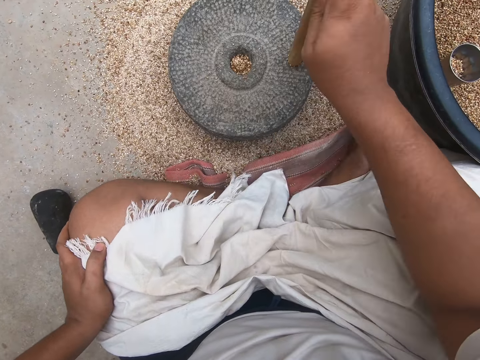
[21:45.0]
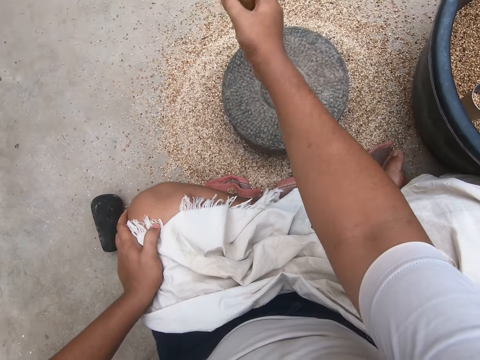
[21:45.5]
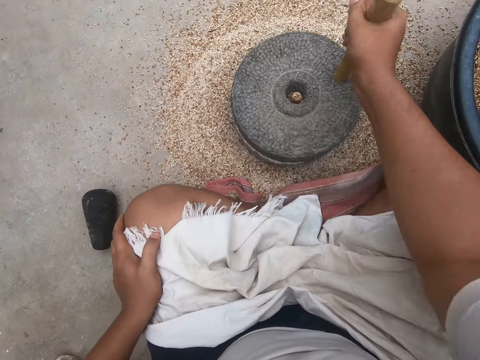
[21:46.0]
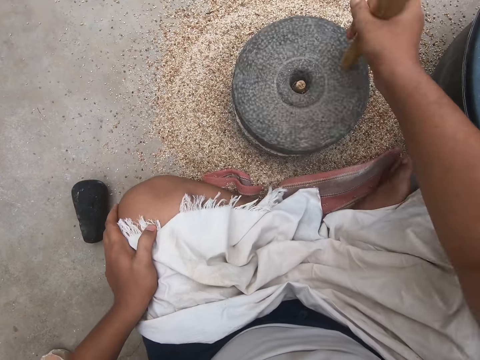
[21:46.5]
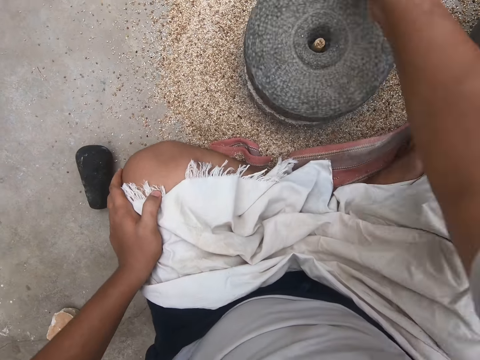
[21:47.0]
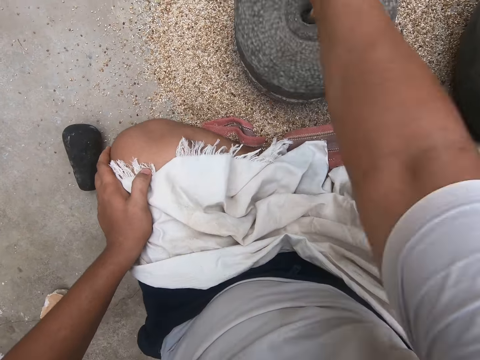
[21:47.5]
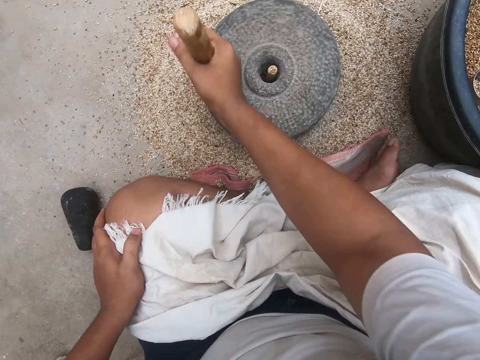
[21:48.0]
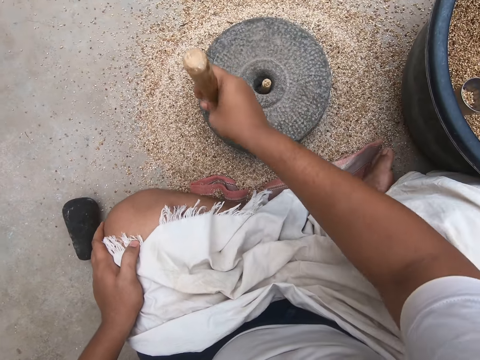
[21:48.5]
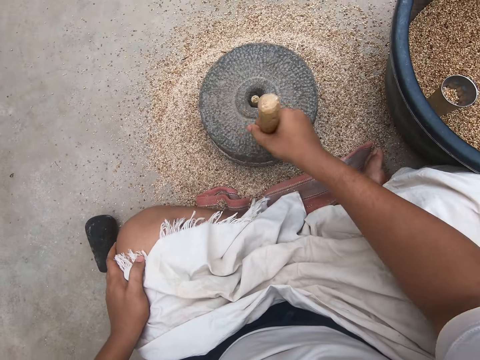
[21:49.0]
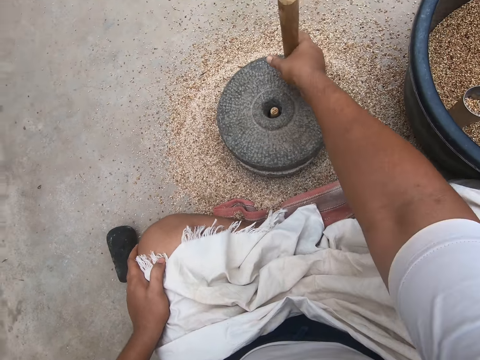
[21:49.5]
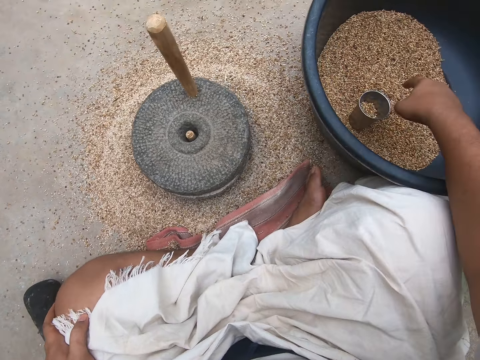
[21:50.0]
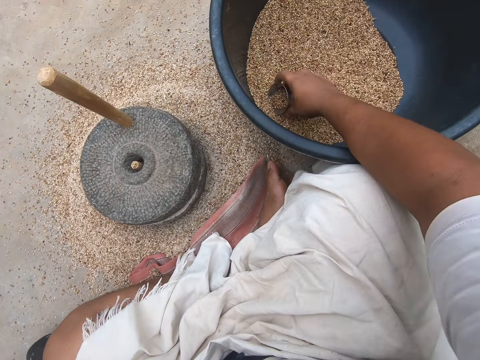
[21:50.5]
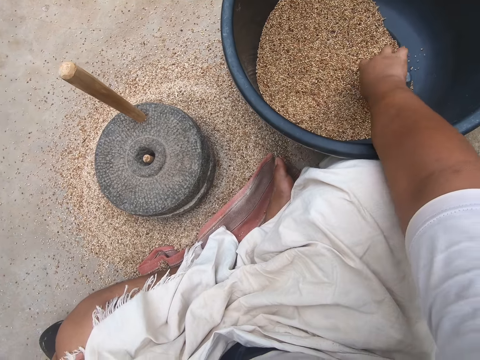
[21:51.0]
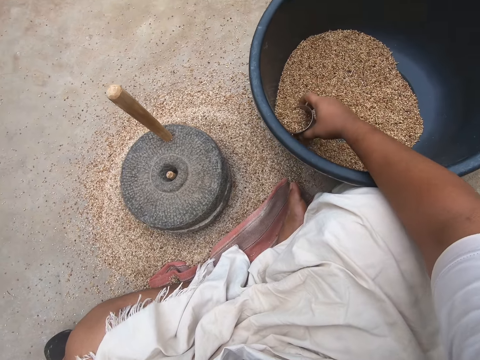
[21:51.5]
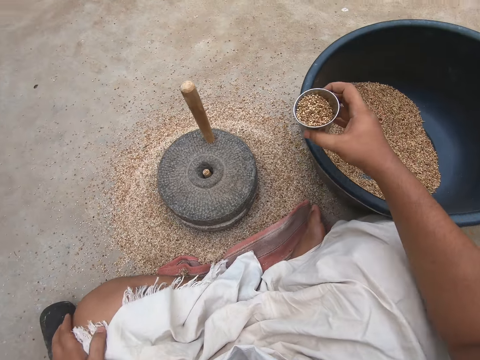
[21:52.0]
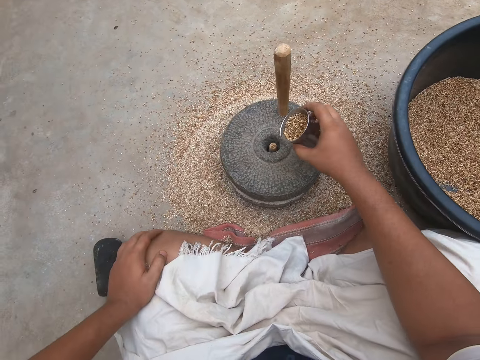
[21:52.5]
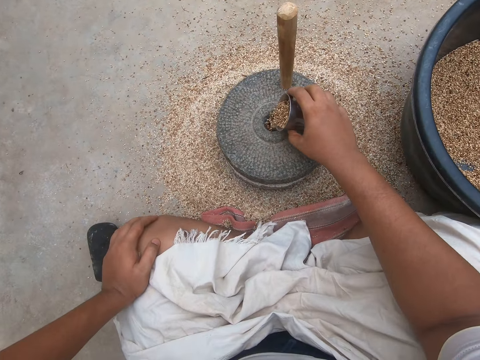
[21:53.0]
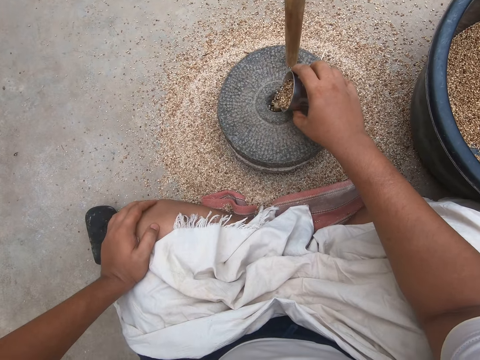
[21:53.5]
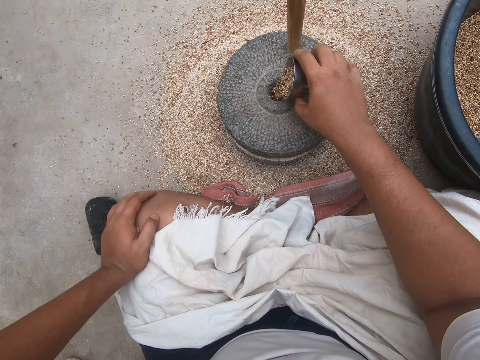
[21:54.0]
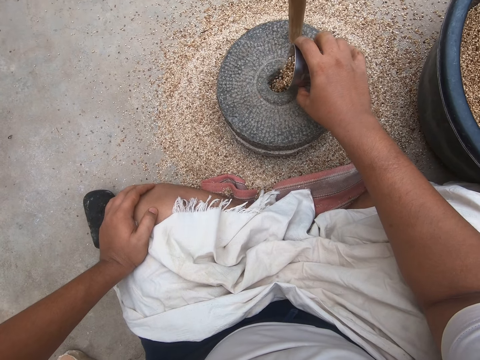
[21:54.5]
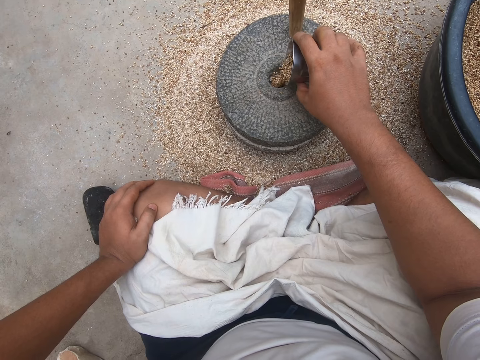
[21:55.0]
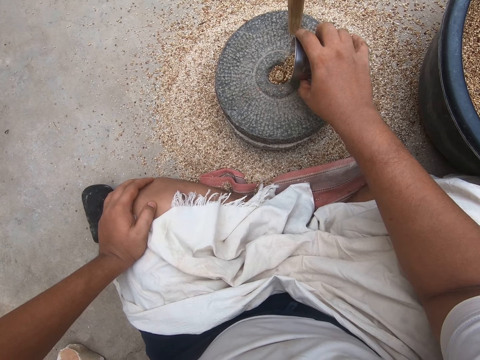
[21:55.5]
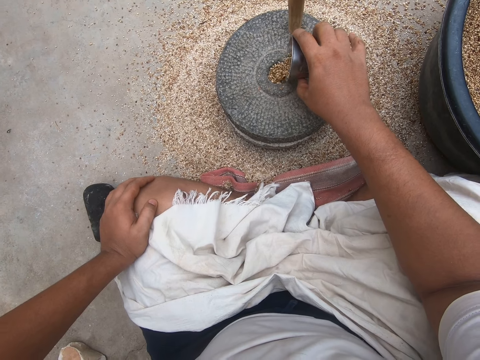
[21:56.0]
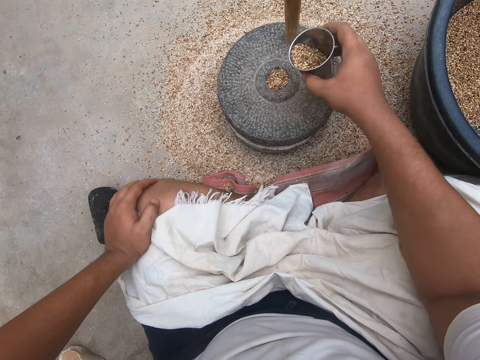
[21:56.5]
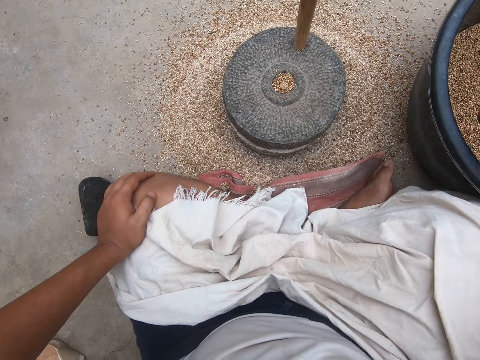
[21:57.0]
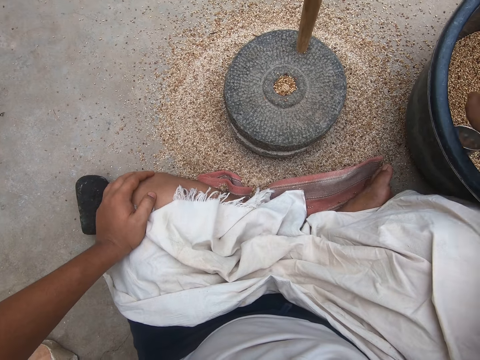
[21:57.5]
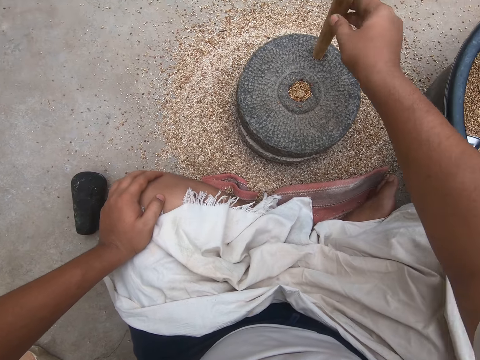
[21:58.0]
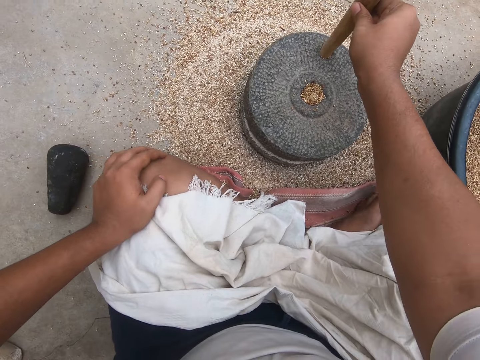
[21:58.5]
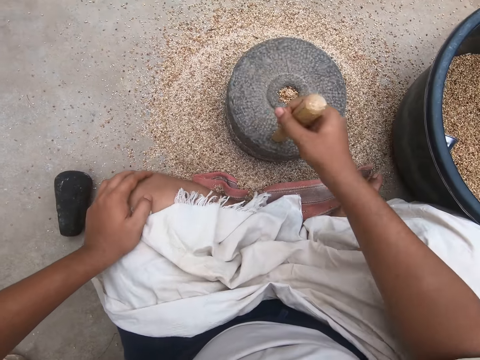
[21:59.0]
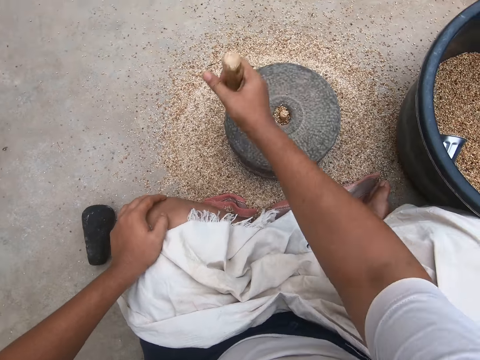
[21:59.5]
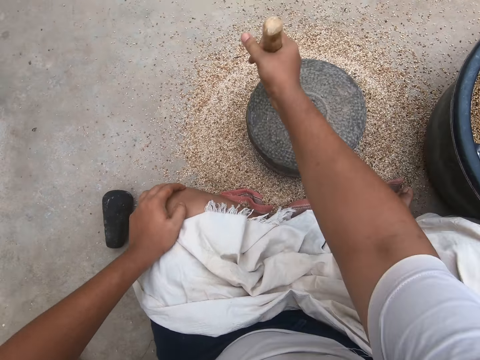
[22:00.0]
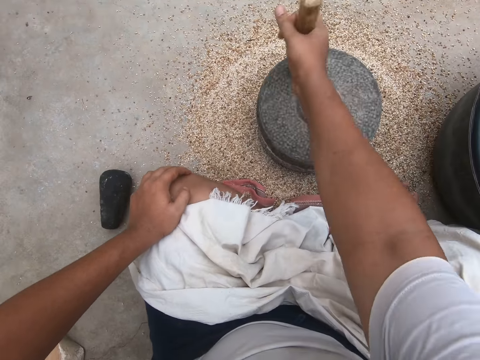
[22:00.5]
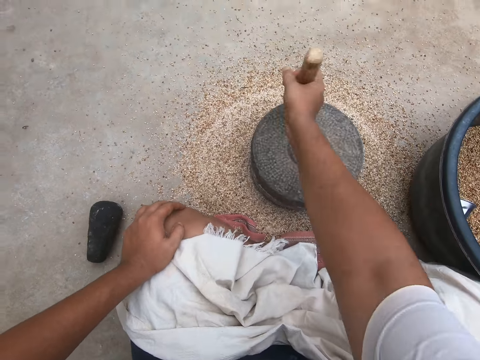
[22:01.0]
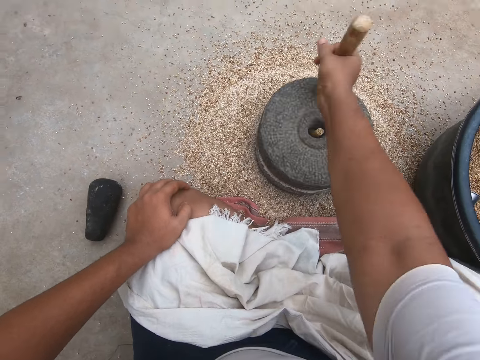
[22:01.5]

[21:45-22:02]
The camera wearer scoops the grains using a tumbler. They put the grains into the millstone. They put the tumbler in the container of grains. They grind the grains using the millstone.

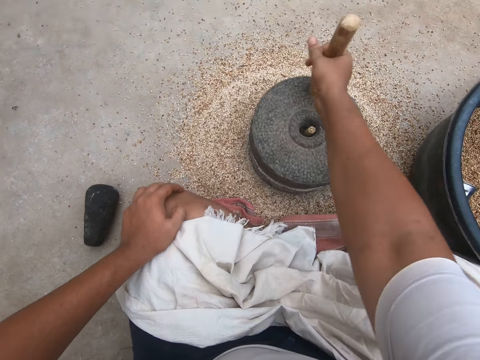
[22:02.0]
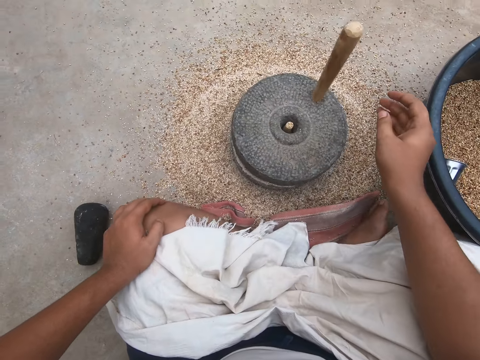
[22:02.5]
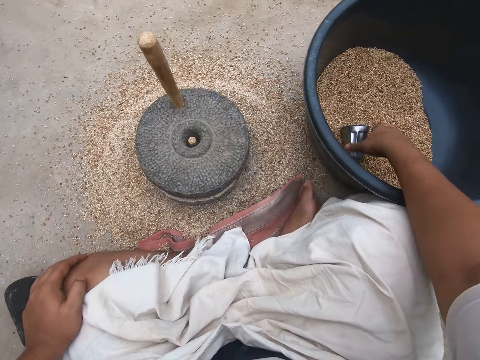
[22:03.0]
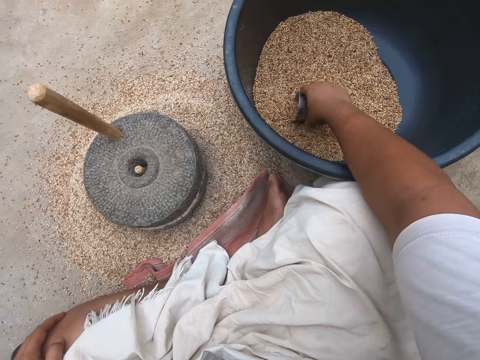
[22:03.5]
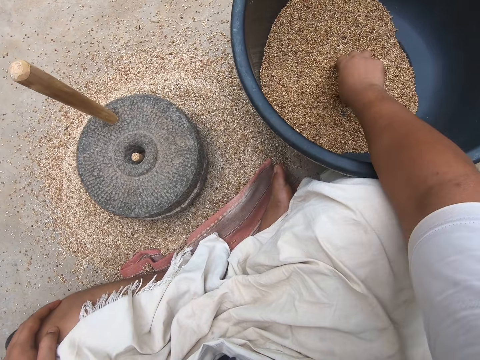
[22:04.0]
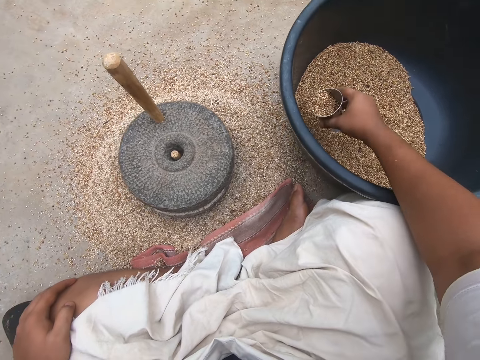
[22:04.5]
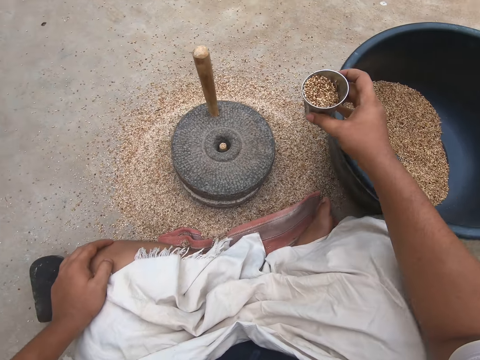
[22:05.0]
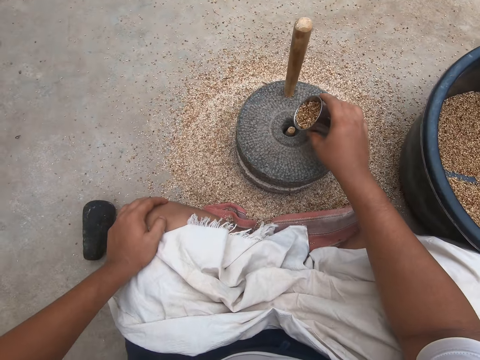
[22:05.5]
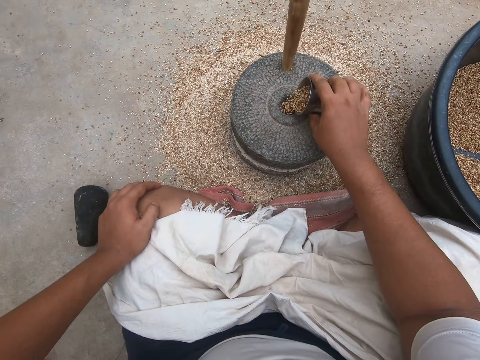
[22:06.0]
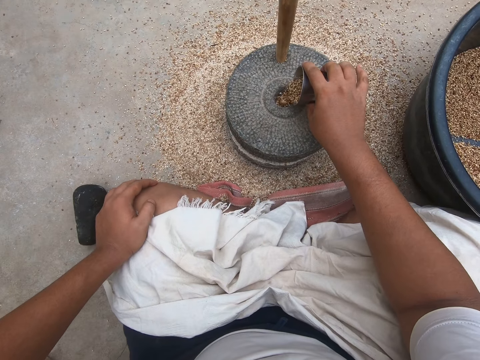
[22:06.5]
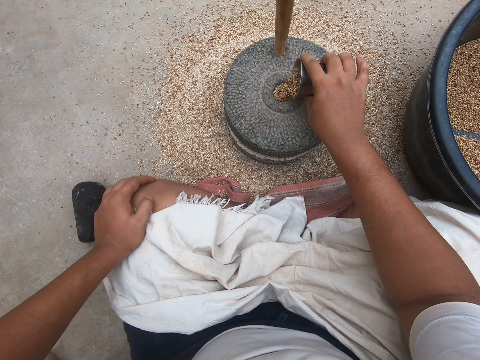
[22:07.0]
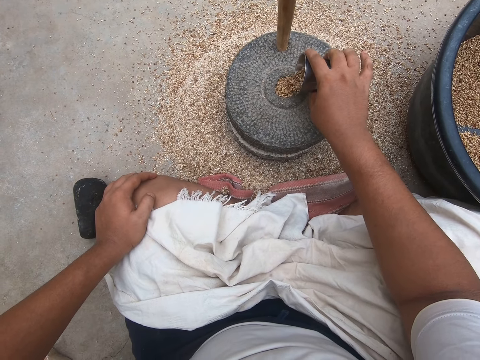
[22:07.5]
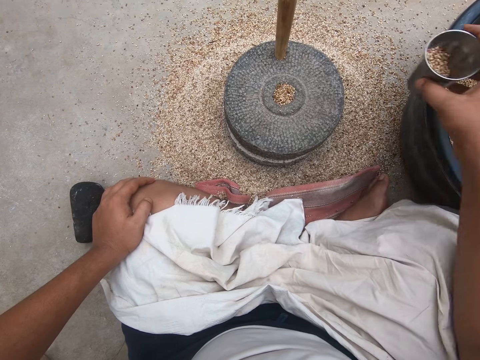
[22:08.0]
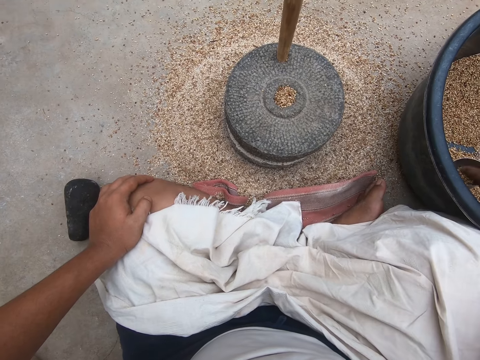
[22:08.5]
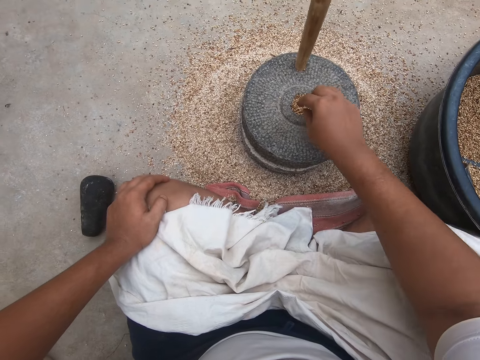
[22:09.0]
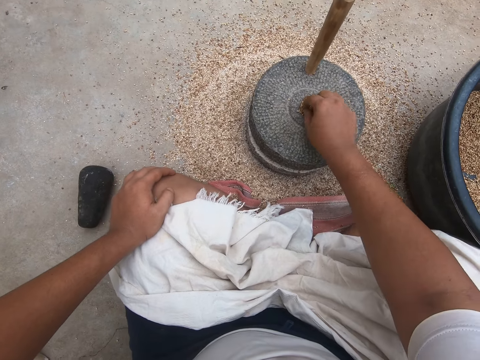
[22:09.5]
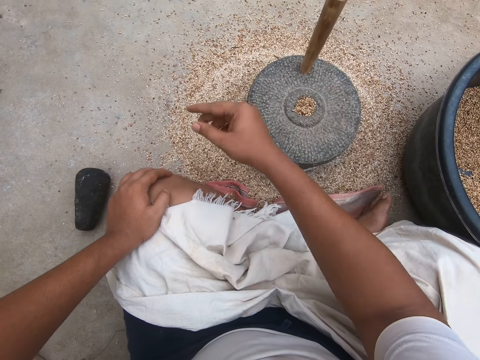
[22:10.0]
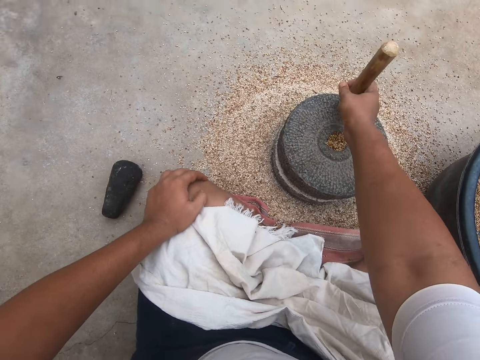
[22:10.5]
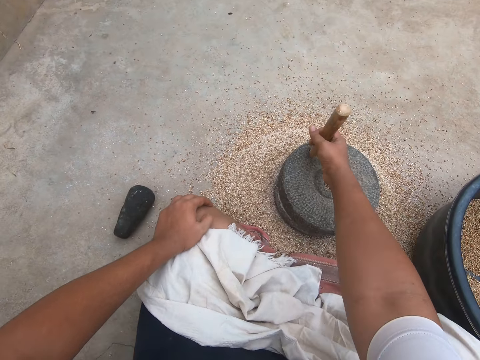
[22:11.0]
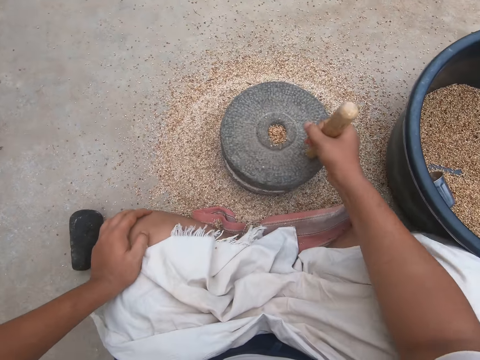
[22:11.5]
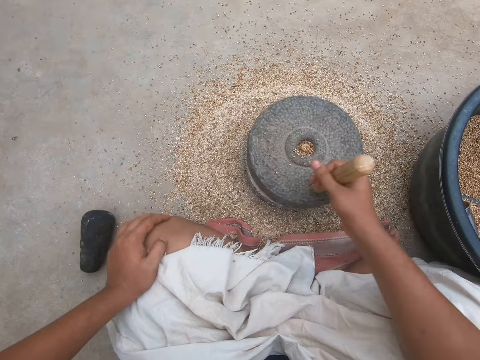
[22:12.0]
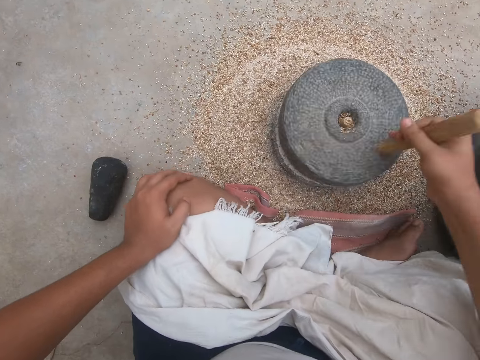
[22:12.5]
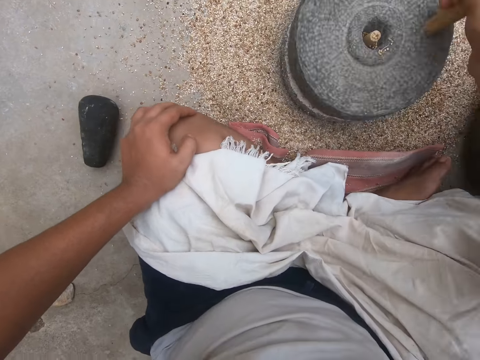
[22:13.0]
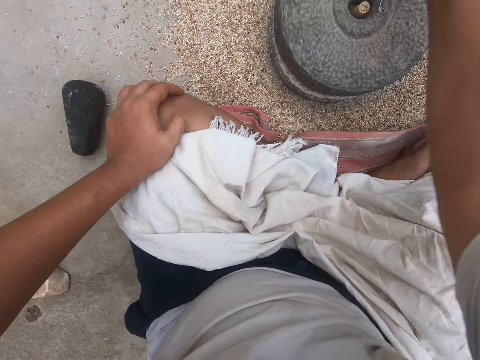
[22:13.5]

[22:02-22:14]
The camera wearer scoops the grains using a tumbler. He puts the grains into the millstone. He puts the tumbler in the container of grains. He picks up a chaff from the grains with his right hand. He throws the chaff away. He grinds the grains using the millstone.
